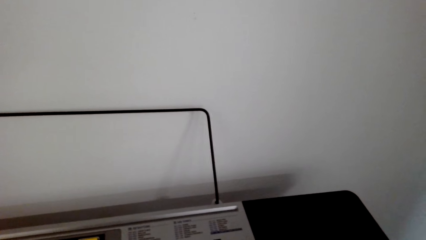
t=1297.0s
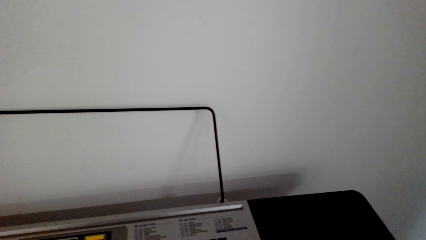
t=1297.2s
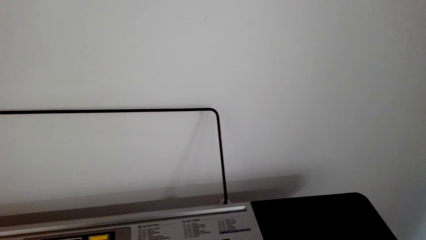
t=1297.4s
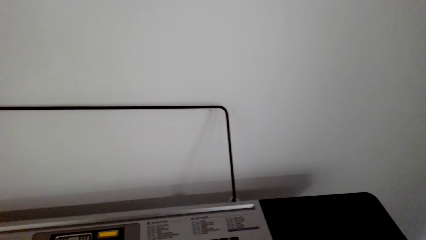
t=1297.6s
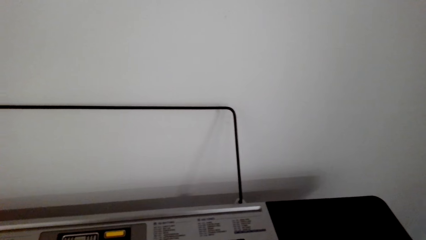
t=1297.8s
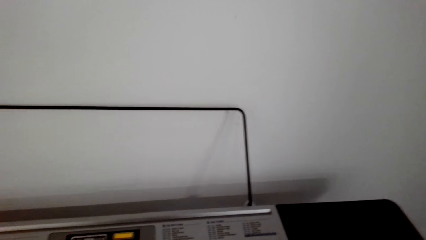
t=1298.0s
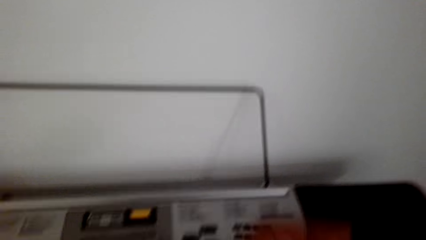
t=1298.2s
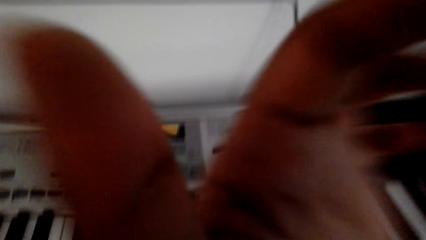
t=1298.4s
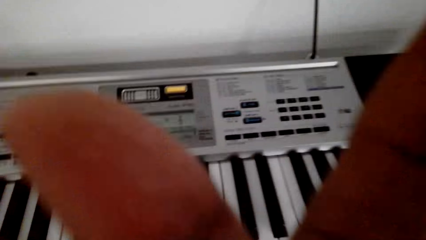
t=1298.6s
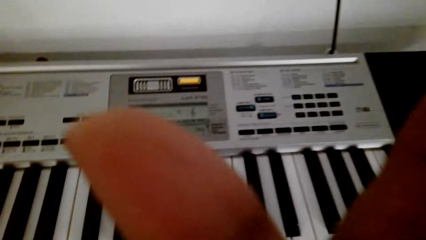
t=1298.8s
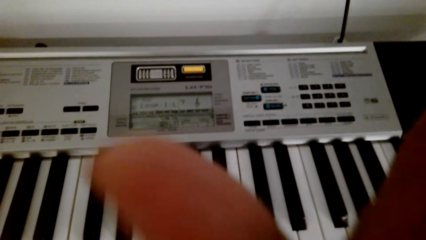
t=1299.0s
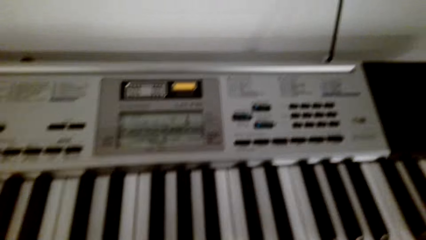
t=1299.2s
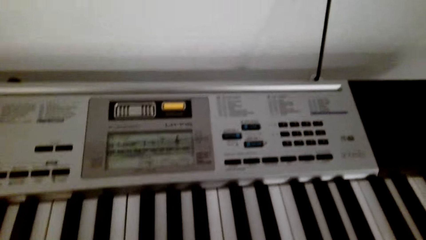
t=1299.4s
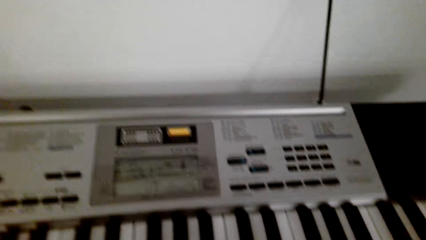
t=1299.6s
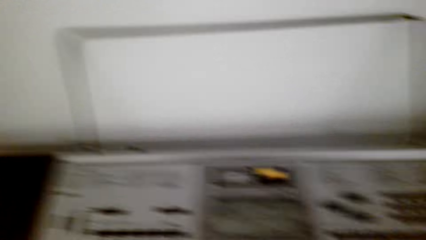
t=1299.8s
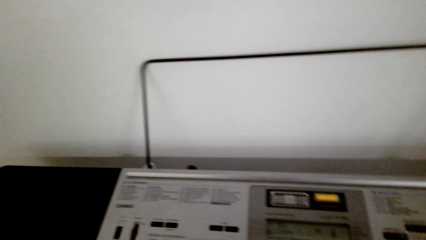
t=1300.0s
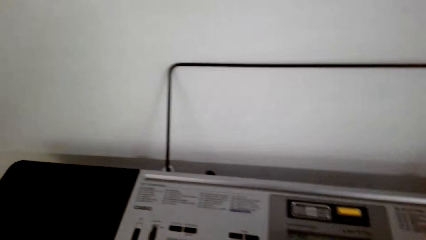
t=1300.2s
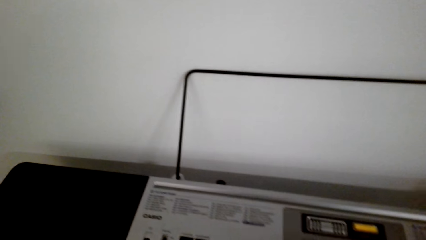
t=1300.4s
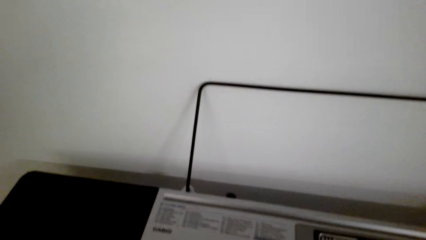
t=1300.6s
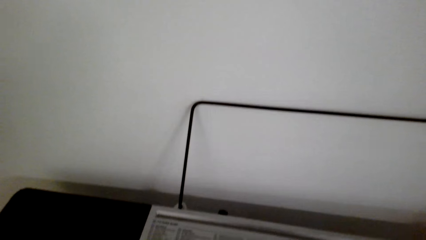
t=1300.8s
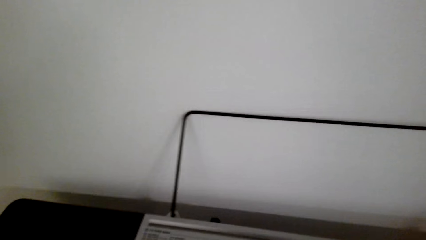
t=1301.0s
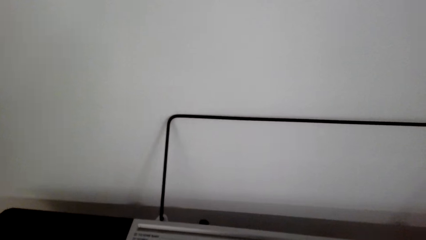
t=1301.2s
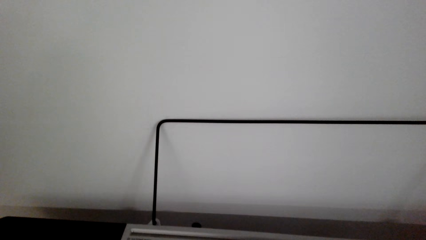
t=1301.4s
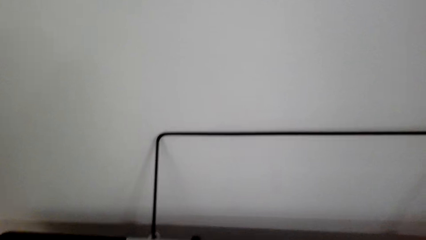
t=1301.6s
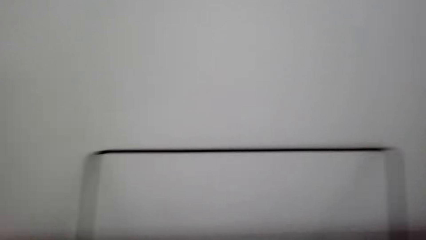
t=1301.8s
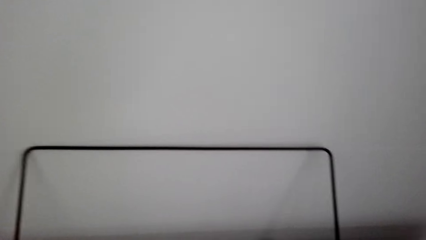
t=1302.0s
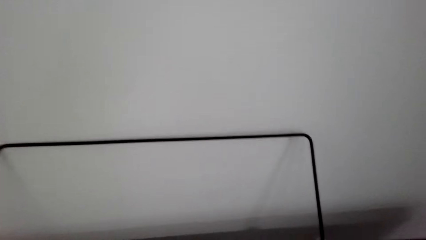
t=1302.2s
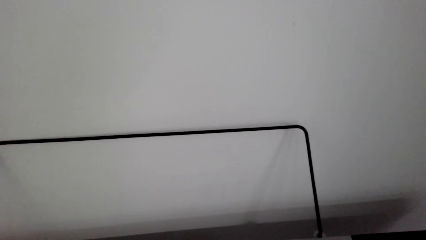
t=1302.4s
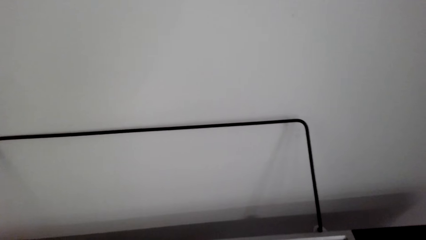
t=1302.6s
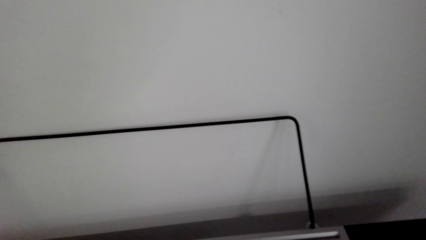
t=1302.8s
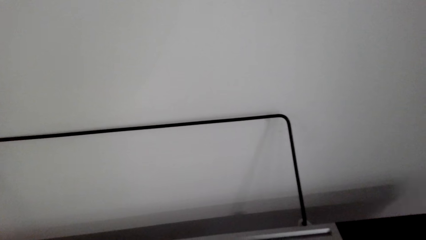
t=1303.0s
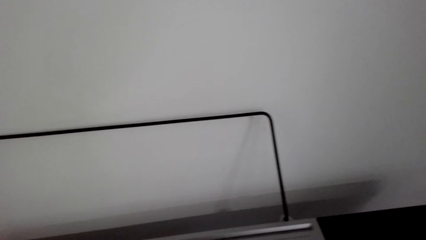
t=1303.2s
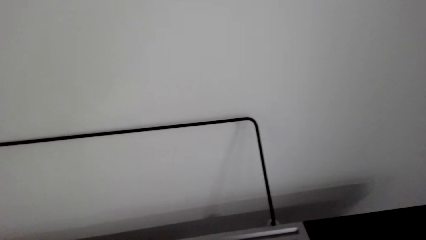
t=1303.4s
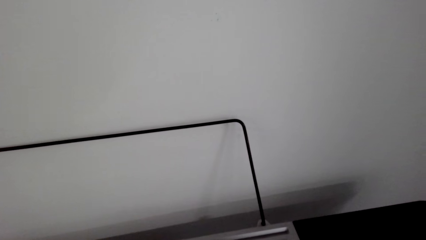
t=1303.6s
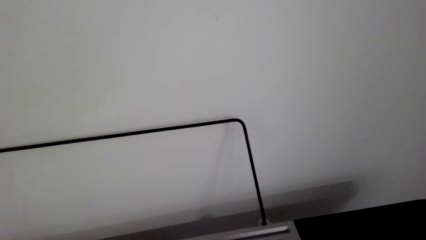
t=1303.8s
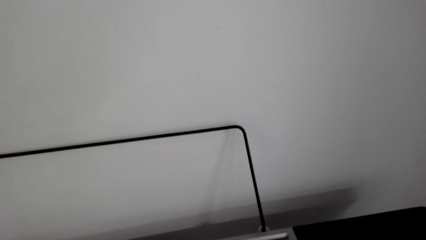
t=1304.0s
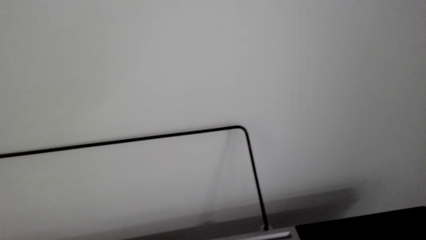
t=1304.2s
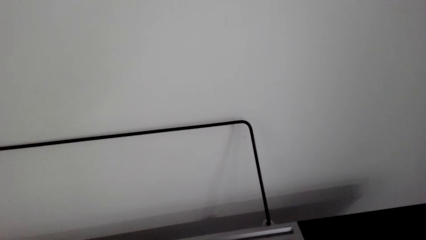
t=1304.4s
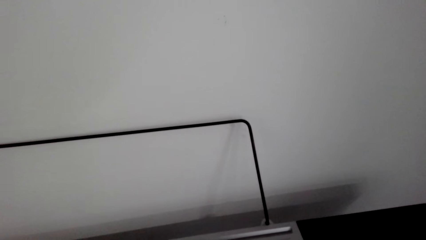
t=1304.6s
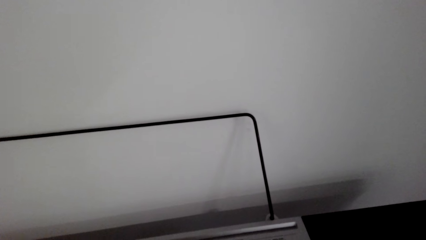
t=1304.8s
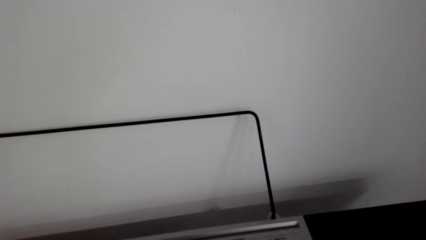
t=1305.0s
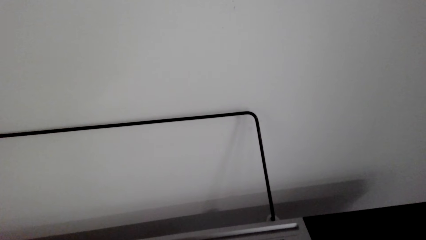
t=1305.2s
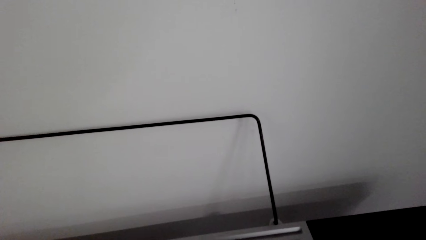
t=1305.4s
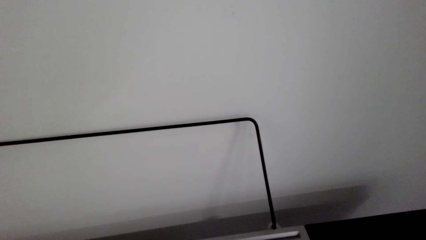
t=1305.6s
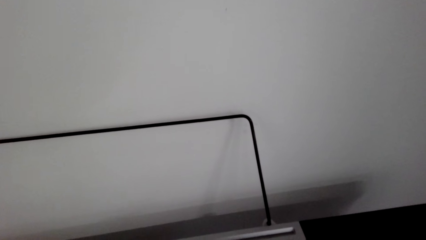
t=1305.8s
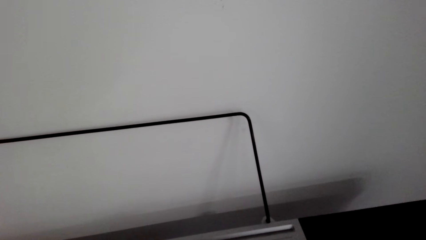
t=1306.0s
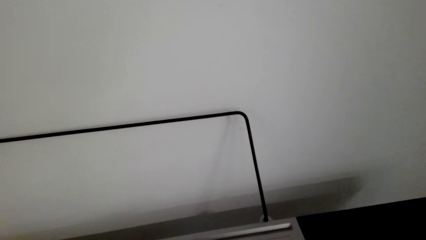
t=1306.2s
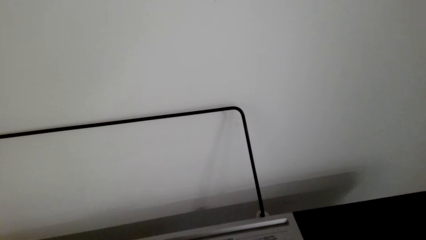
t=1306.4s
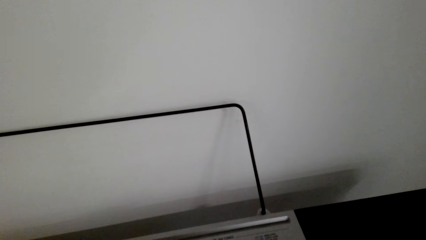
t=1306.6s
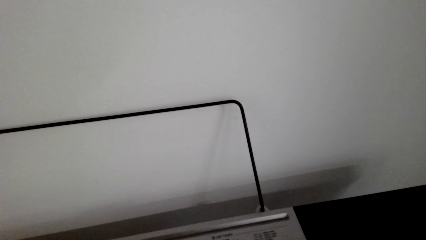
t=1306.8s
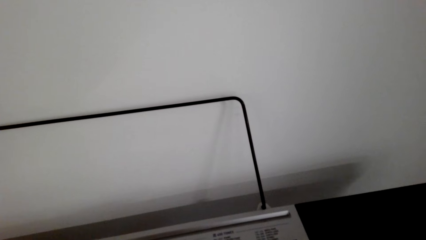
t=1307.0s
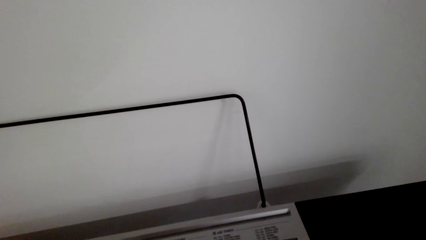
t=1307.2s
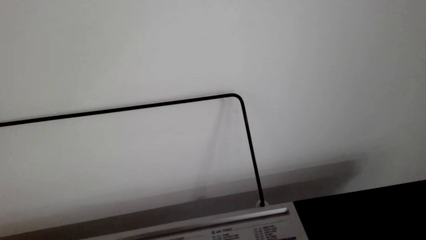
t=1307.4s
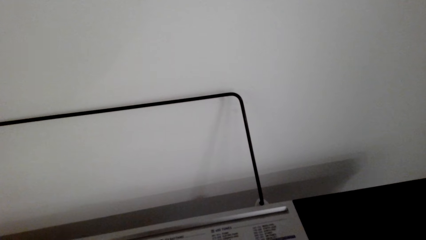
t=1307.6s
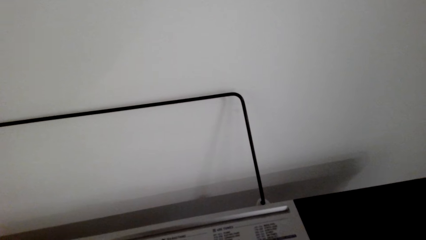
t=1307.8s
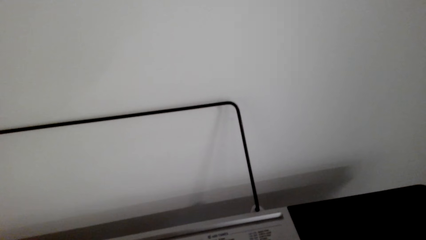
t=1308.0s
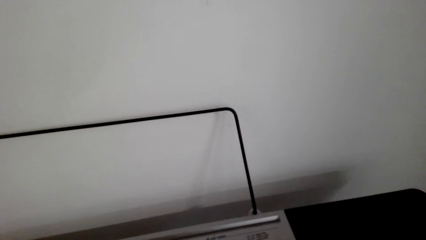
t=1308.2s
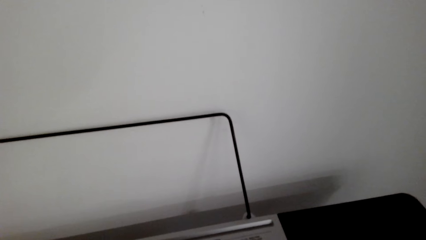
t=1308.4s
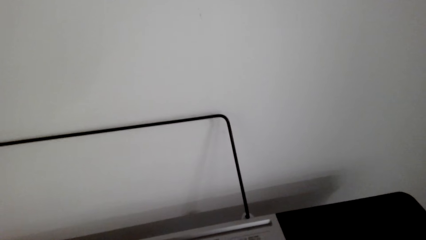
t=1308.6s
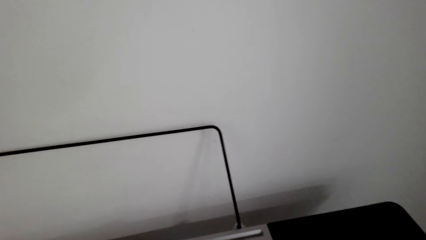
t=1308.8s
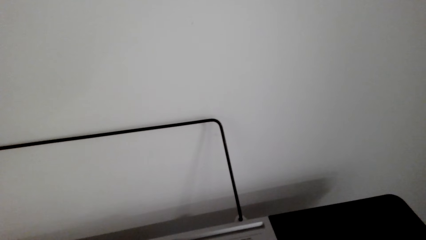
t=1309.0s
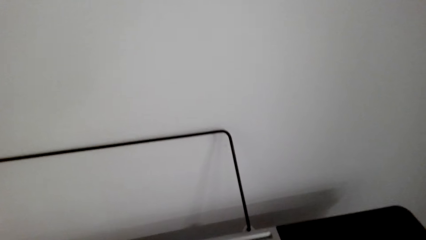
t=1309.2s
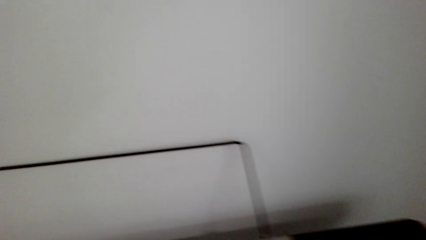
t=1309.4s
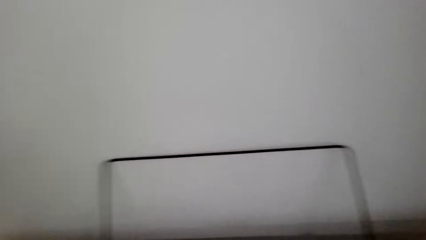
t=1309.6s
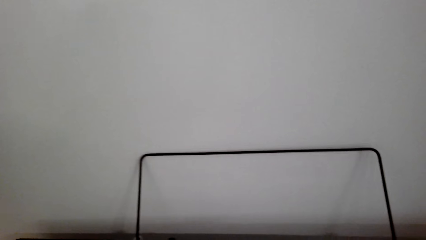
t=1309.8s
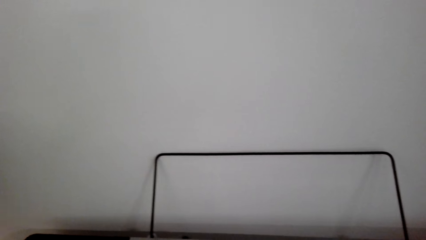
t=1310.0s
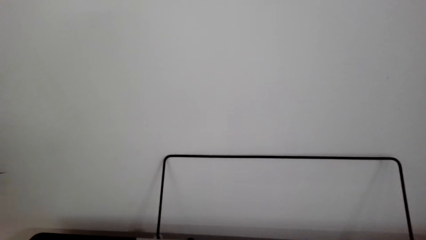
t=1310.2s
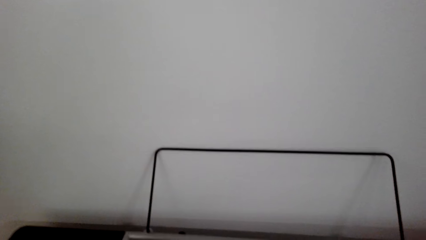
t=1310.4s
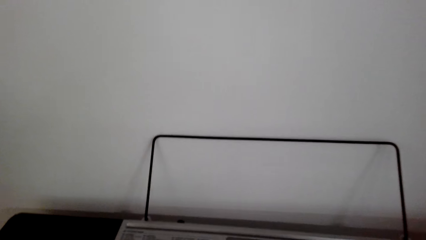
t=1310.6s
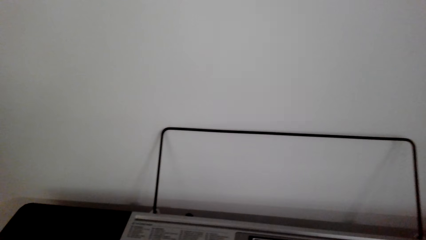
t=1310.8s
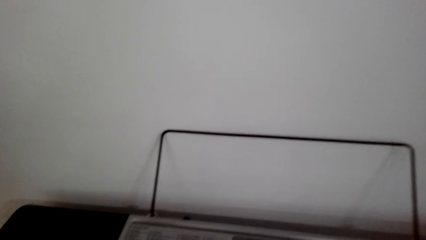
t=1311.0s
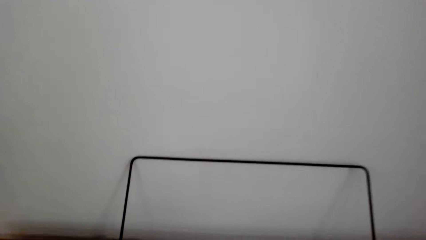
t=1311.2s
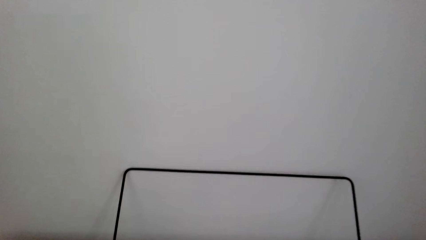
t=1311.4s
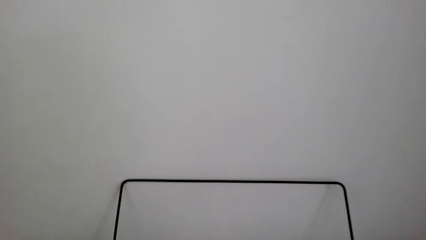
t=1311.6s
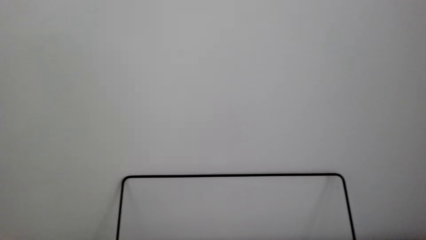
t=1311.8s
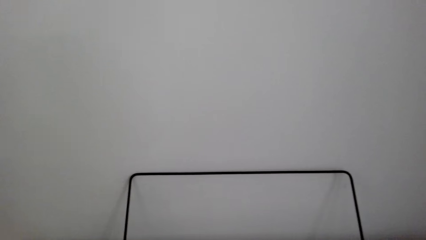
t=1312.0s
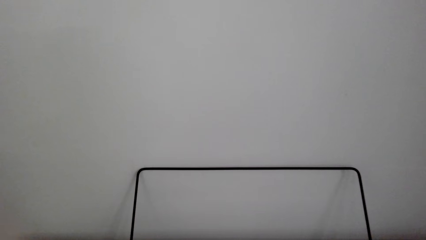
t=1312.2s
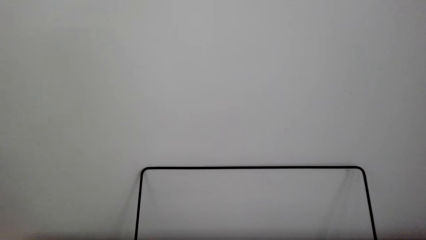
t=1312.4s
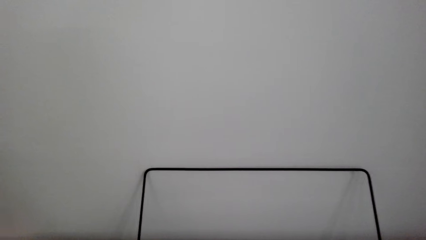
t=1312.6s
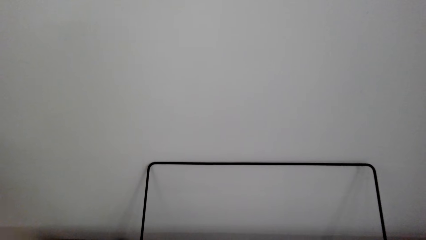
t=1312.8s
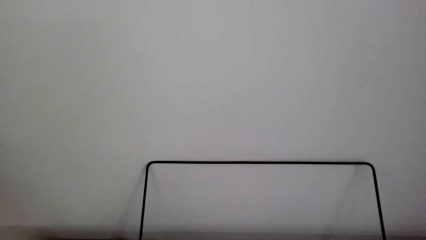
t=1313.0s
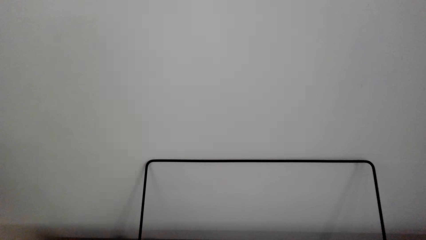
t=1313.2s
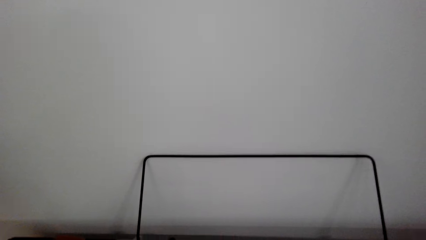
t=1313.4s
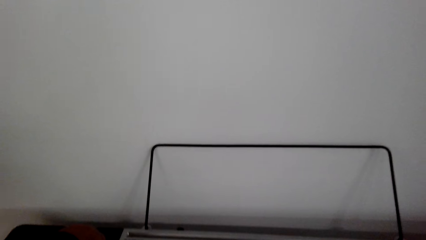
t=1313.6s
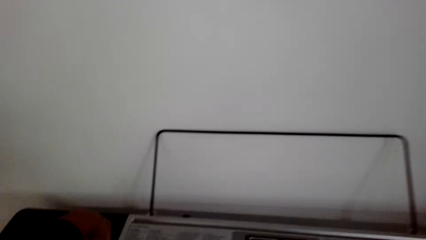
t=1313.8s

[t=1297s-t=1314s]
The camera wearer moves a hand.
